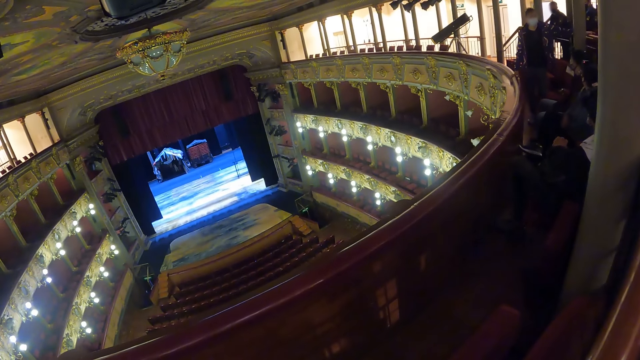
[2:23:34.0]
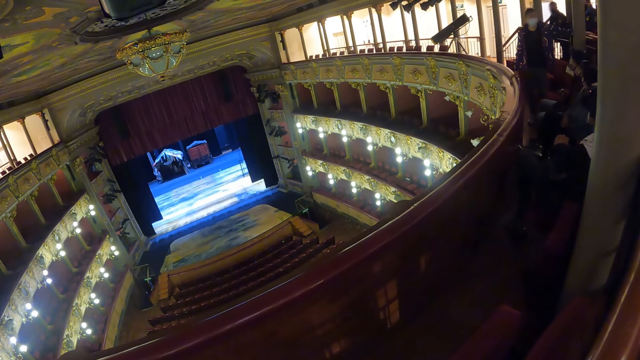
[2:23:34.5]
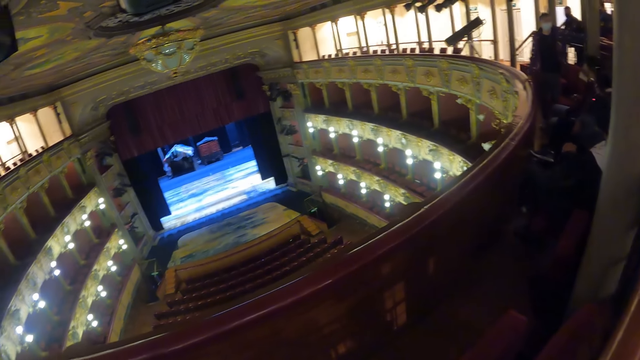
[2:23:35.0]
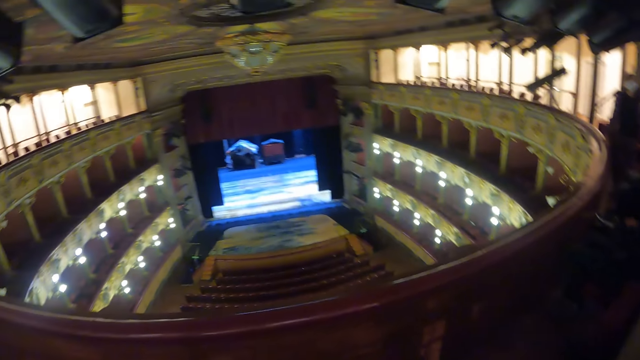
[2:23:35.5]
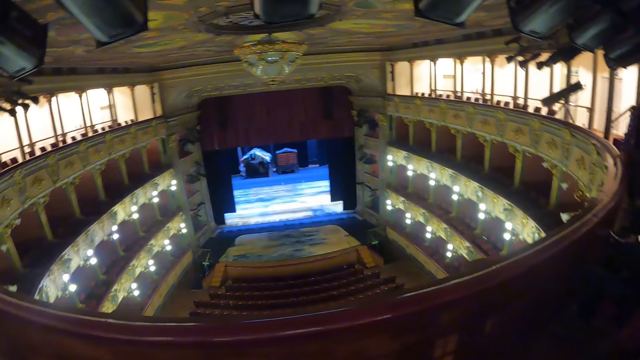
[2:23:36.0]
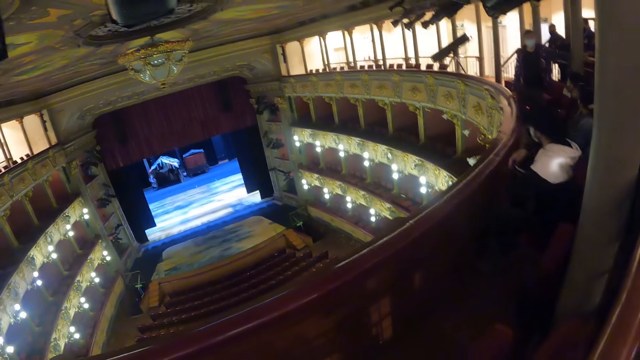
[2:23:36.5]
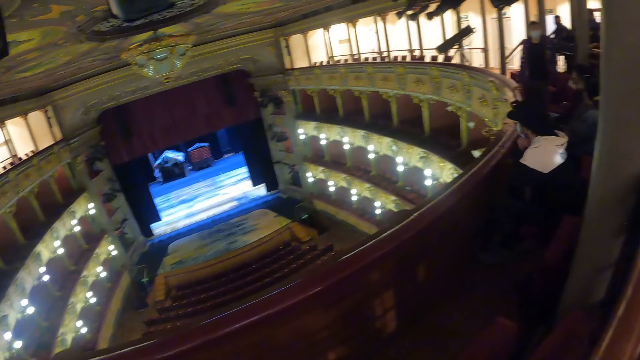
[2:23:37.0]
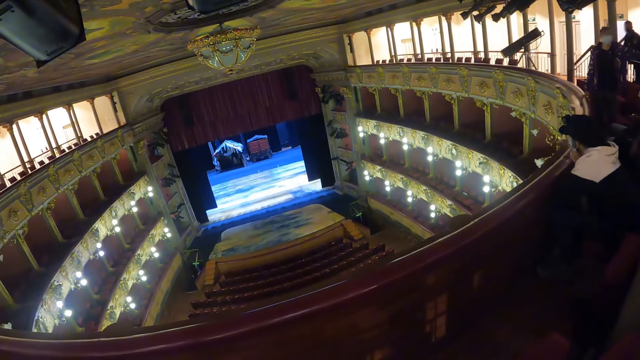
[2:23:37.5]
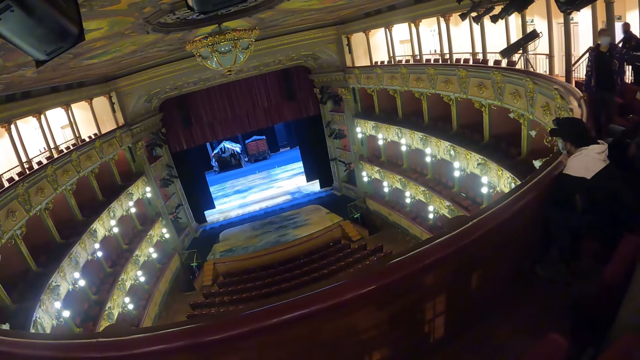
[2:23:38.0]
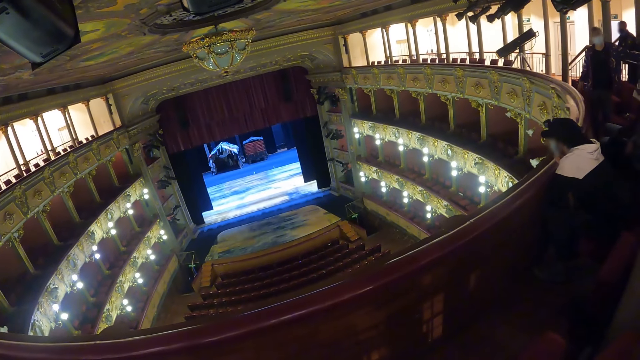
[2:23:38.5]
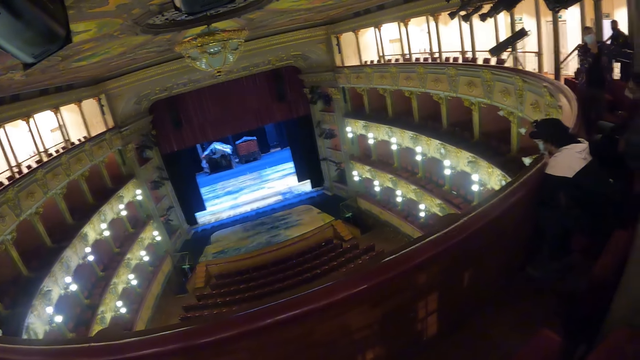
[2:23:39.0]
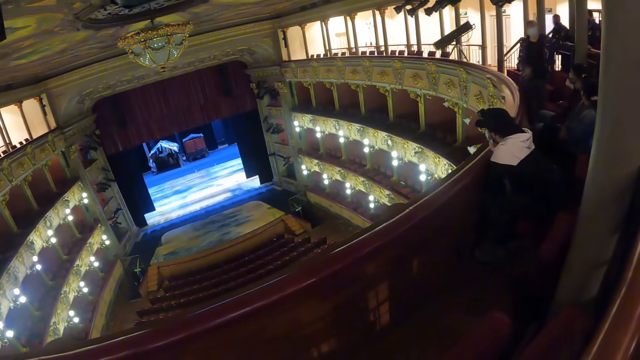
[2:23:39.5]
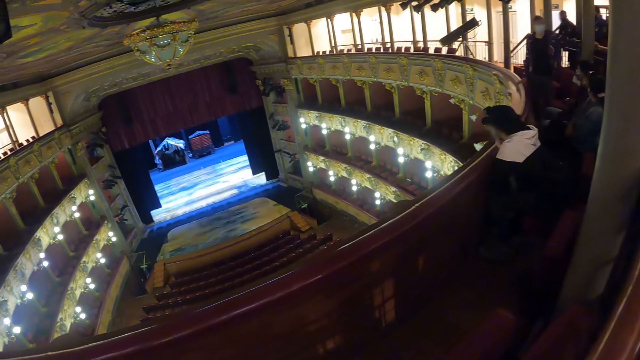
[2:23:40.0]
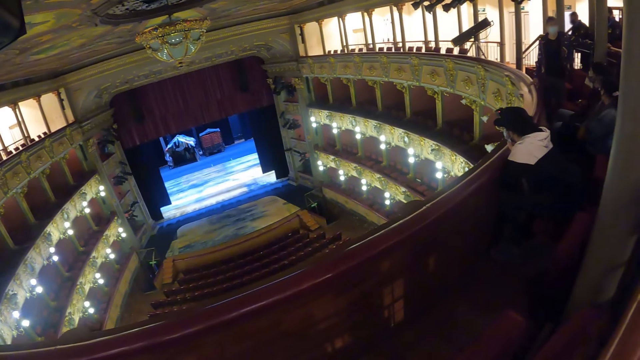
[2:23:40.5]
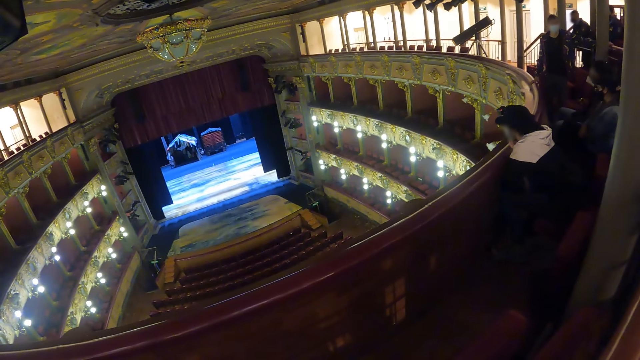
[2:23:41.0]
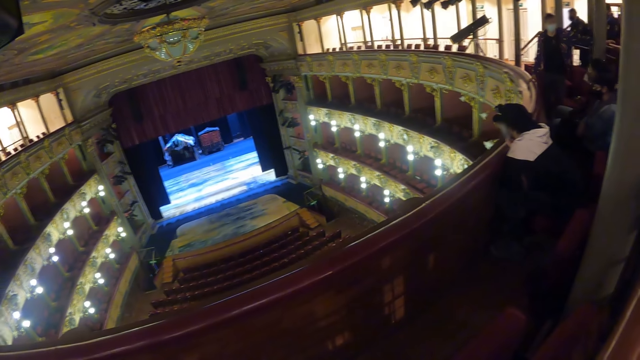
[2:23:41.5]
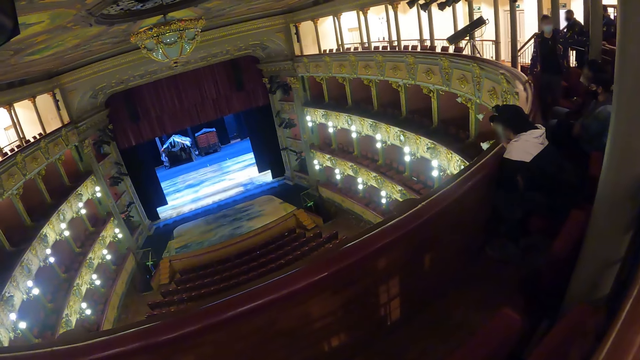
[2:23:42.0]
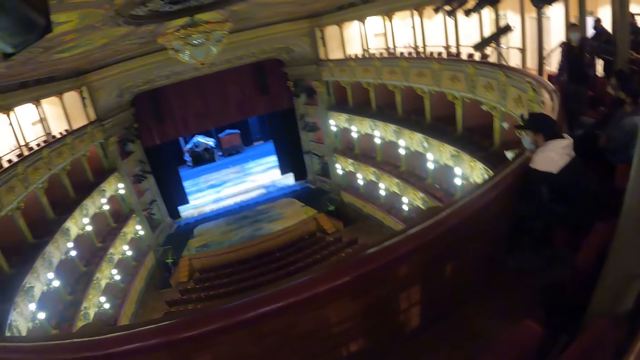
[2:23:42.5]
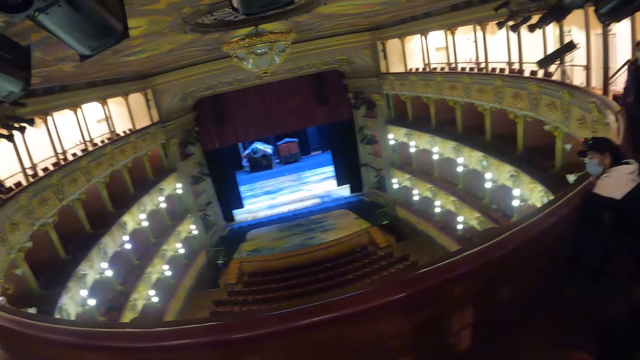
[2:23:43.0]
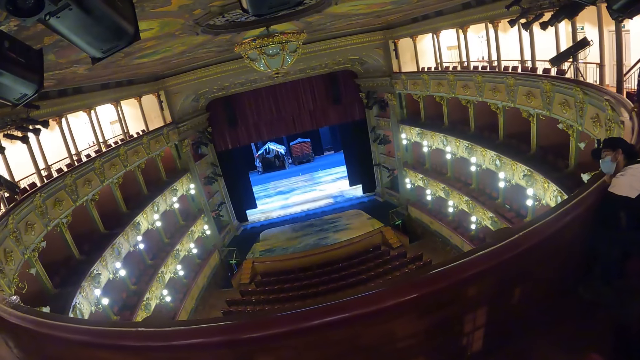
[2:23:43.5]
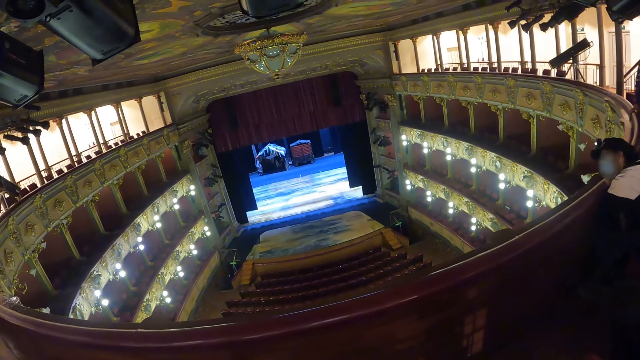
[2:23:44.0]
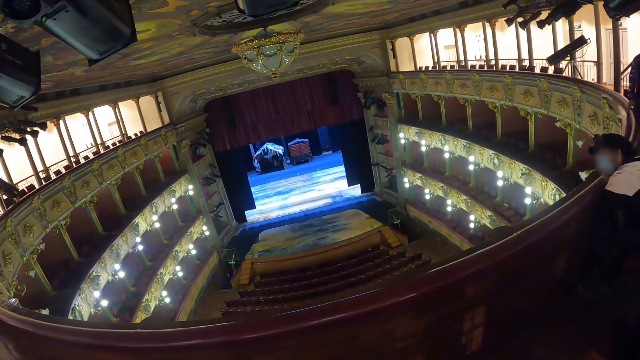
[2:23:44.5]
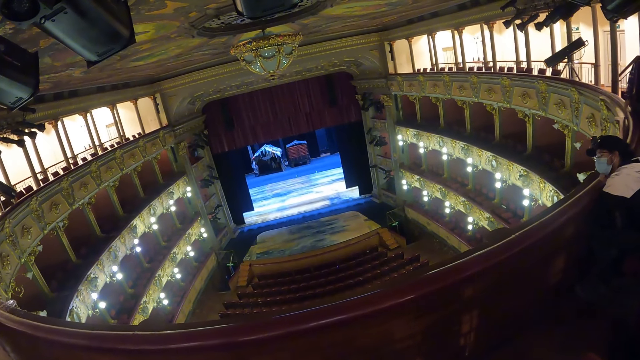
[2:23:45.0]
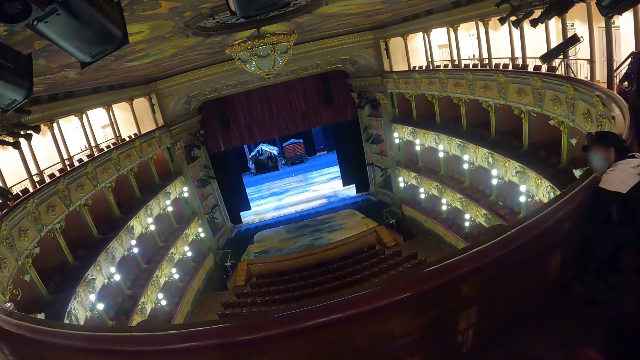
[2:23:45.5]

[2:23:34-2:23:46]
A person leans forward on a seat.

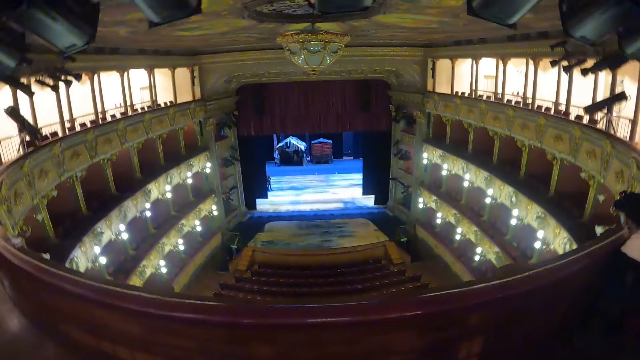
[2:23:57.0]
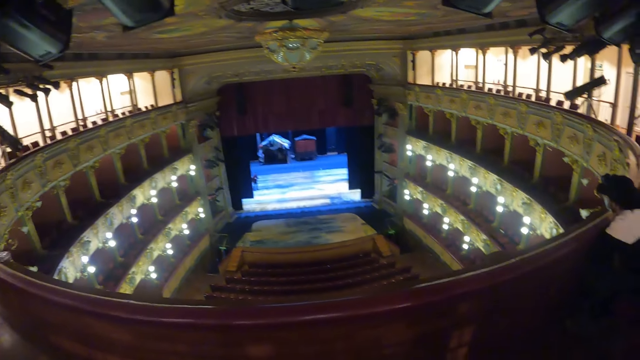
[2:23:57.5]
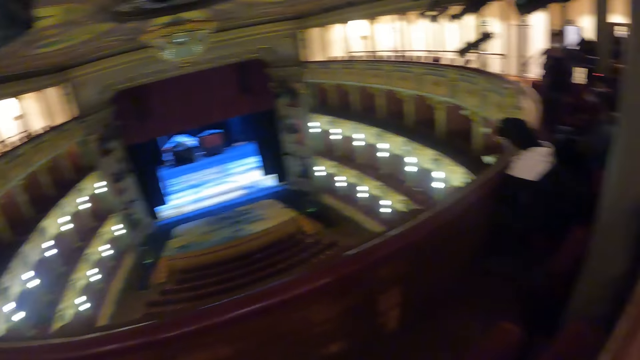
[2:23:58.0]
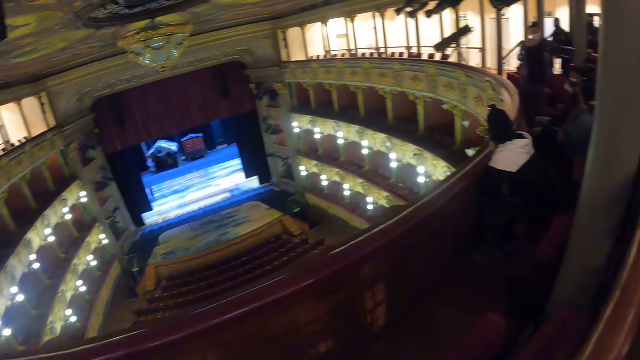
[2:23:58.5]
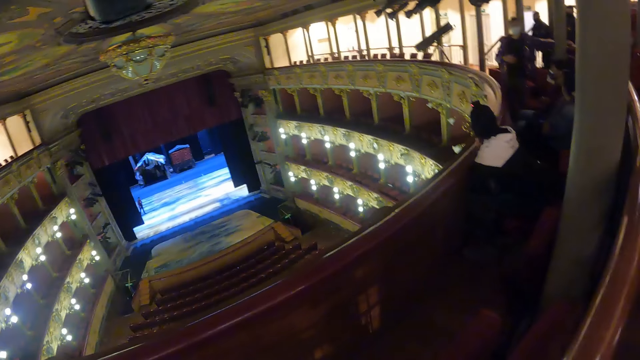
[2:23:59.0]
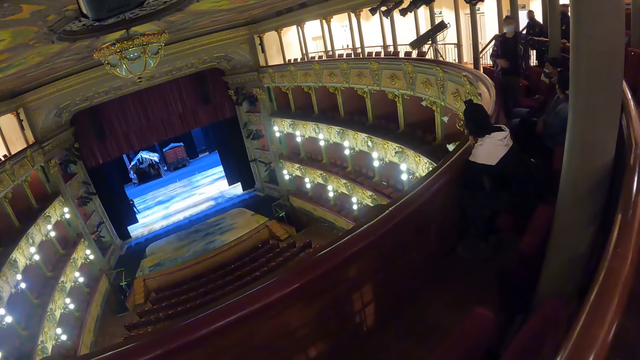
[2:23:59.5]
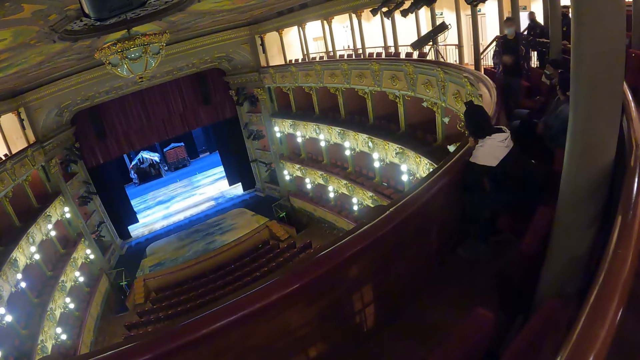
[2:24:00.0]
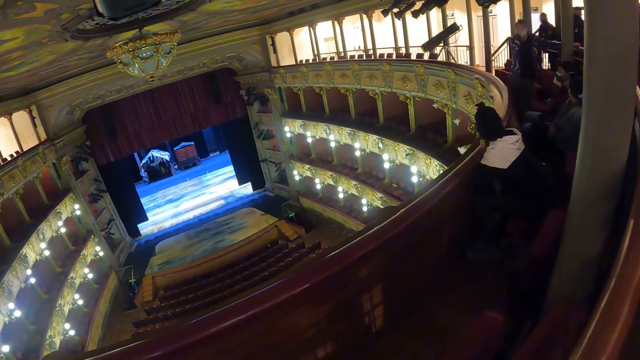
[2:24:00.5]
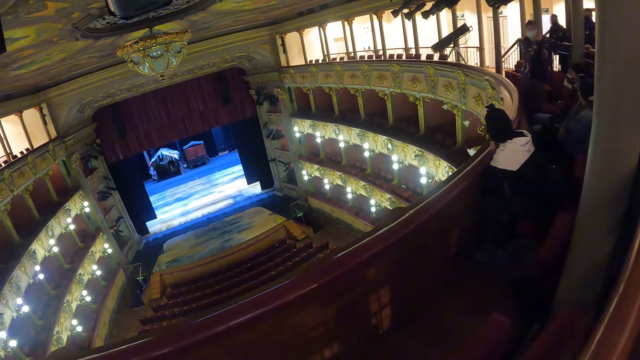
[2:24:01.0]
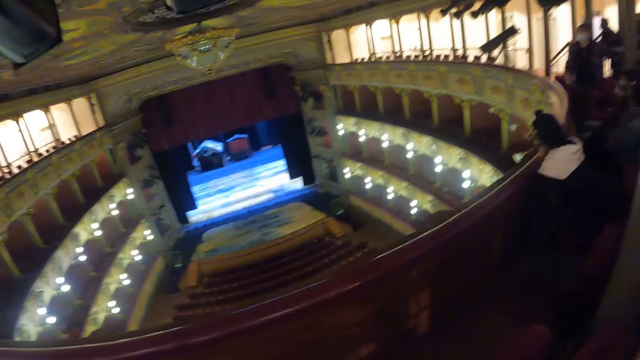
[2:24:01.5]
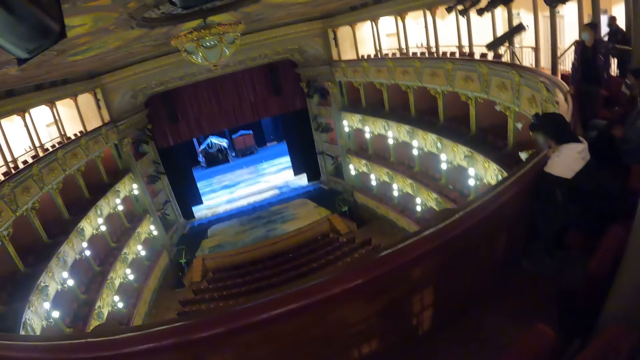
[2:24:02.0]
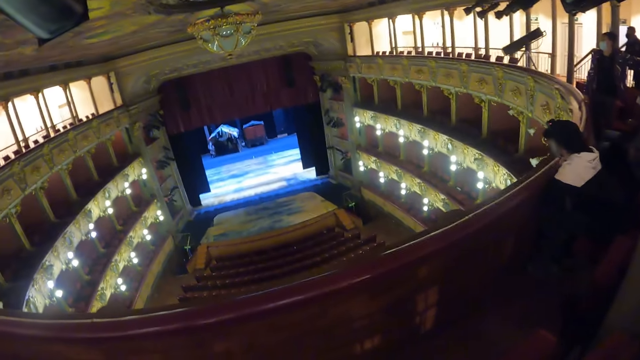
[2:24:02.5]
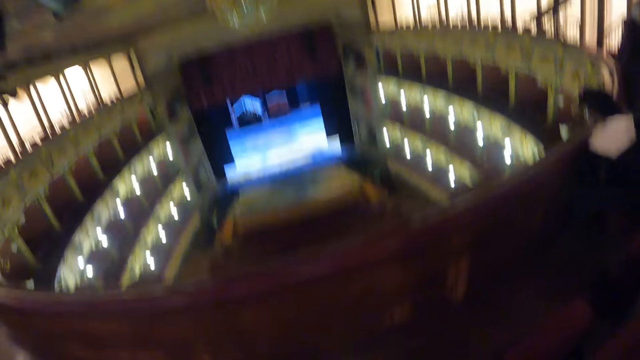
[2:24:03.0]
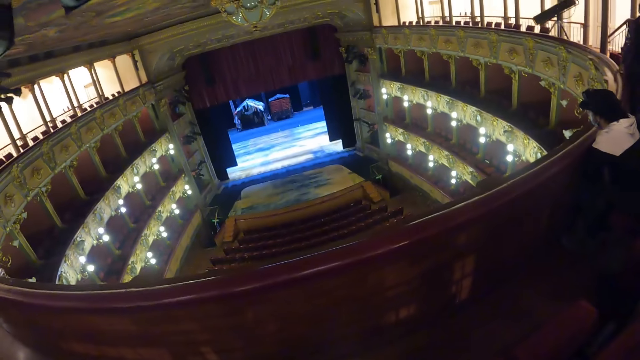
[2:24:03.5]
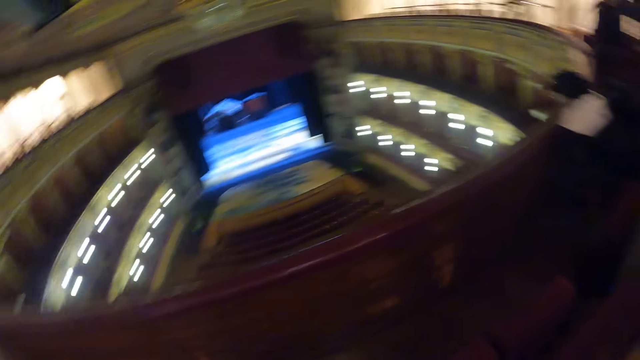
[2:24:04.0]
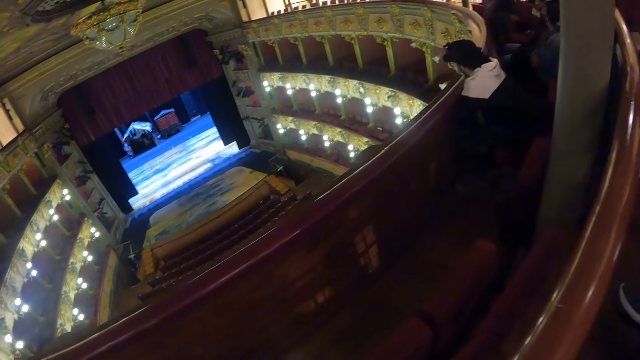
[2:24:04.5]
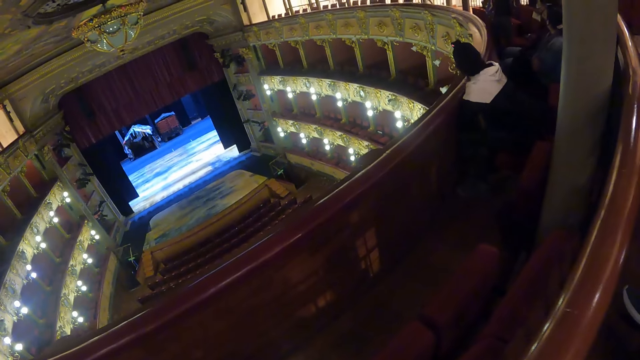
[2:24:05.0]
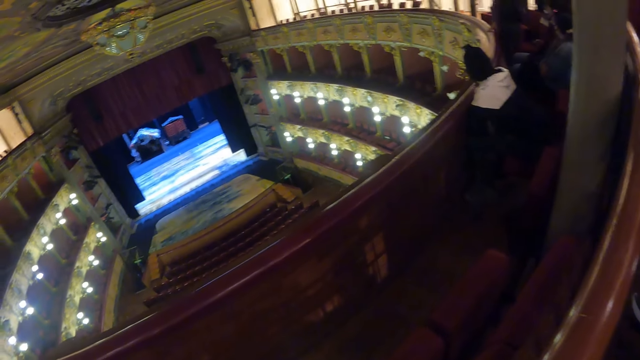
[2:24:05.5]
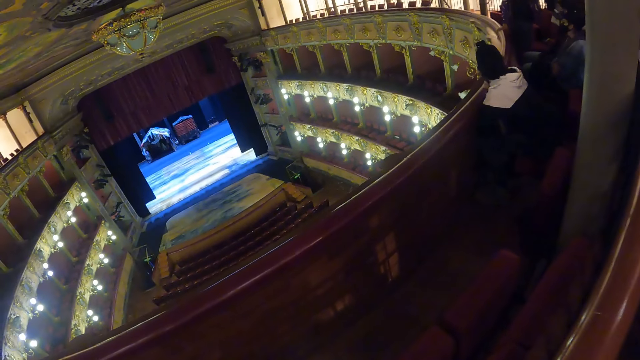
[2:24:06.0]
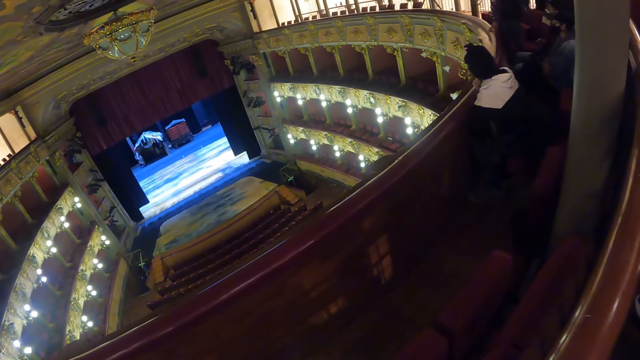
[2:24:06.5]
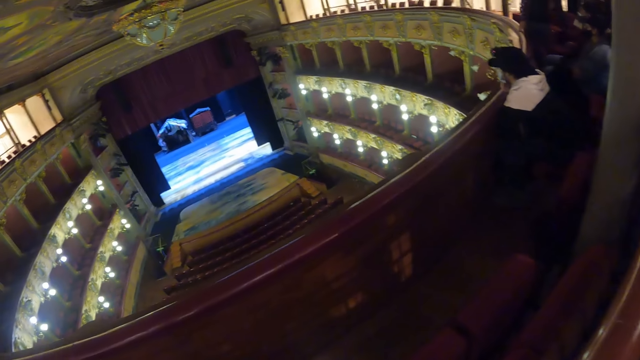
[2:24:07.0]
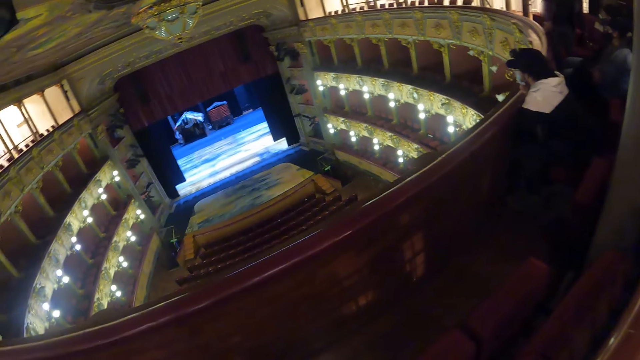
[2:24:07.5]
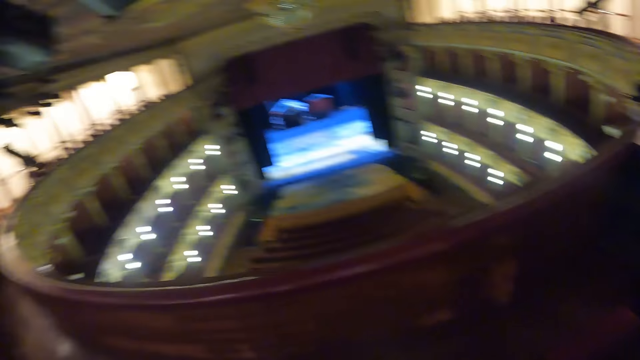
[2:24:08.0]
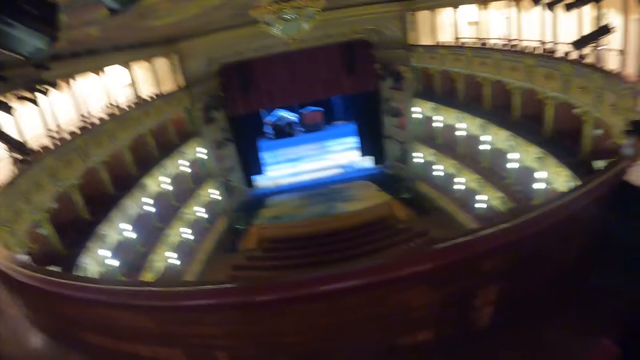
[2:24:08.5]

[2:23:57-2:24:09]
The camera wearer looks at a screen in an amphitheater. They look at people in the amphitheater. They look at the screen in the amphitheater. They look at the people in the amphitheater.
